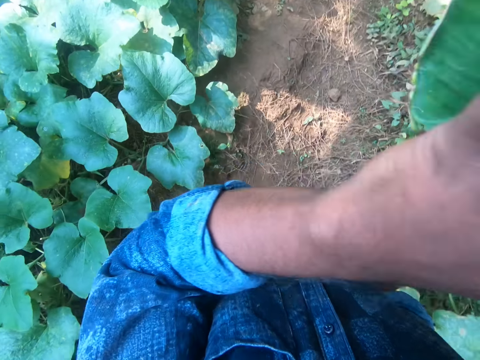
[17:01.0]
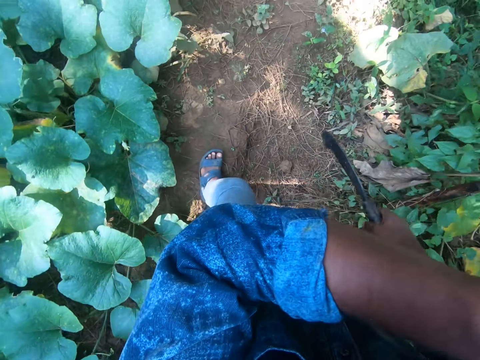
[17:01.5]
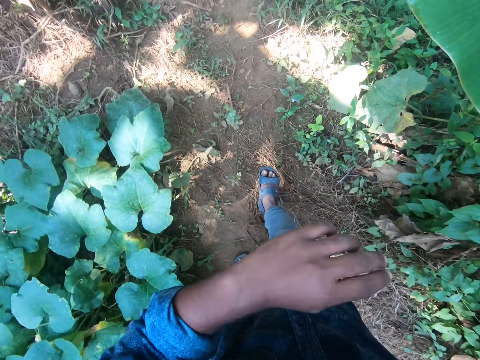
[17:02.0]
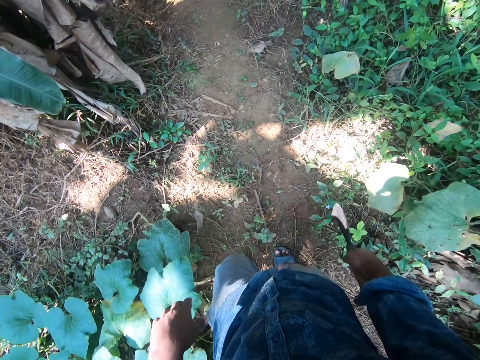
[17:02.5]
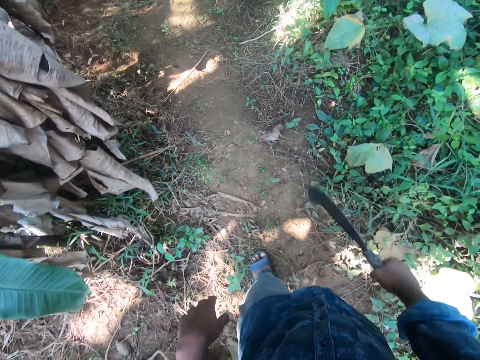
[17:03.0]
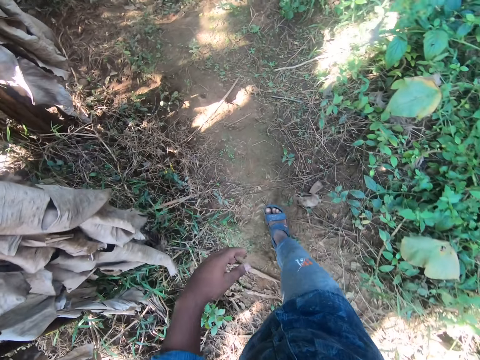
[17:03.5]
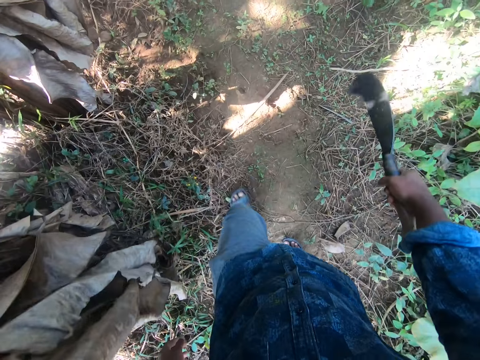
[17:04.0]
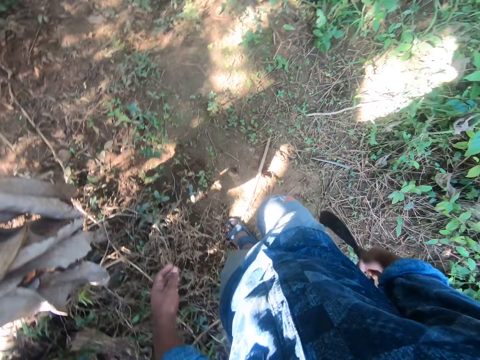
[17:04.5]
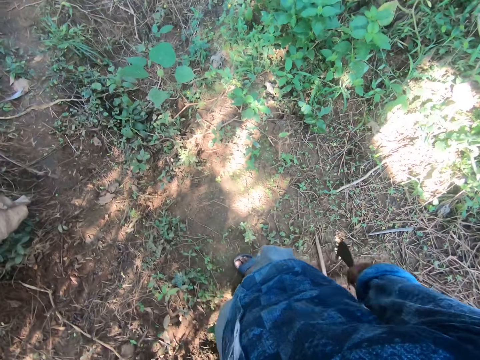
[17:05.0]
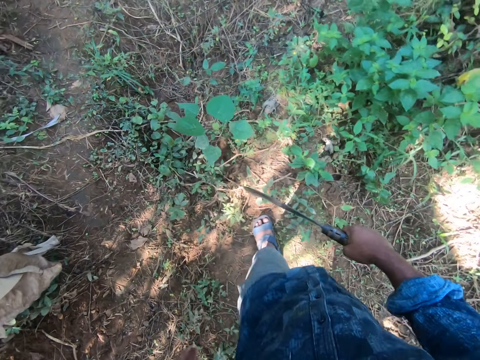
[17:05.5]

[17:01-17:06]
The camera wearer moves a branch with his left hand.

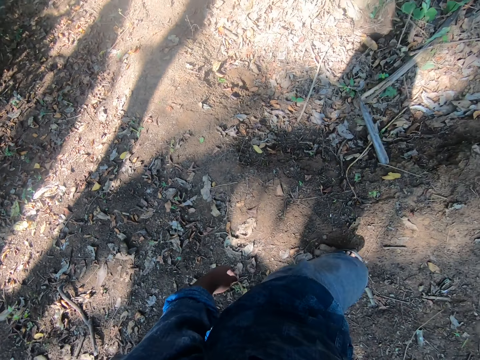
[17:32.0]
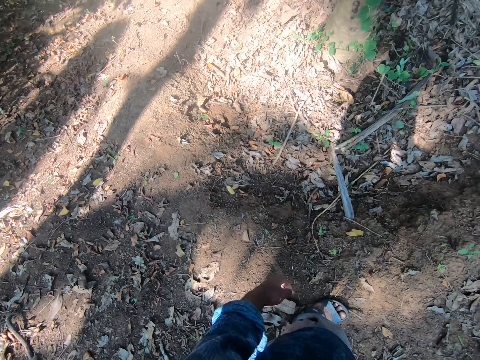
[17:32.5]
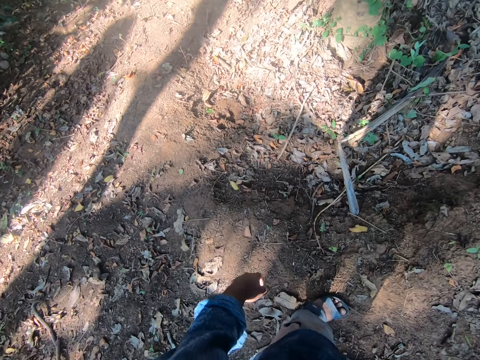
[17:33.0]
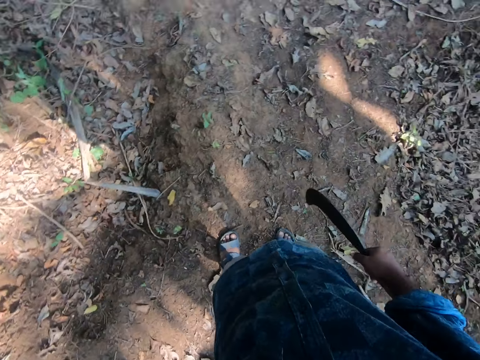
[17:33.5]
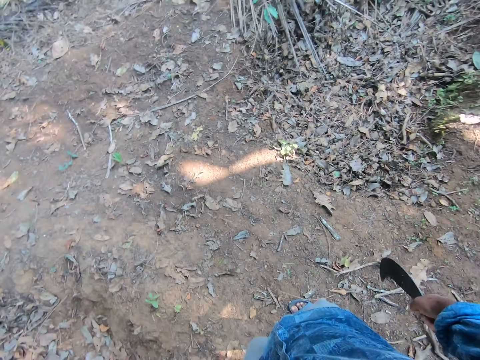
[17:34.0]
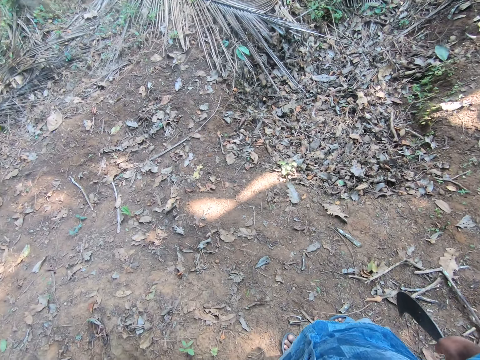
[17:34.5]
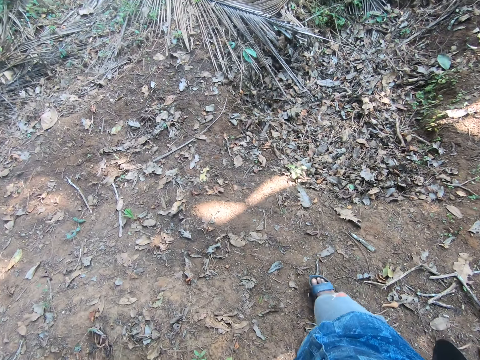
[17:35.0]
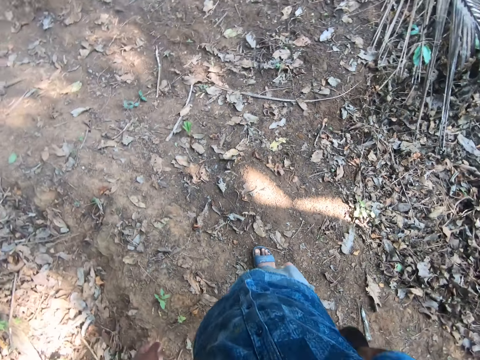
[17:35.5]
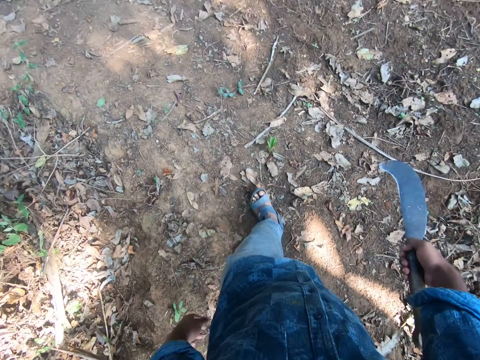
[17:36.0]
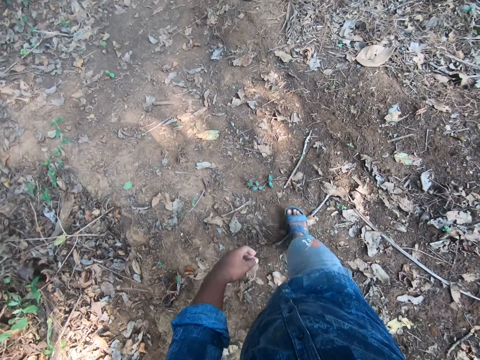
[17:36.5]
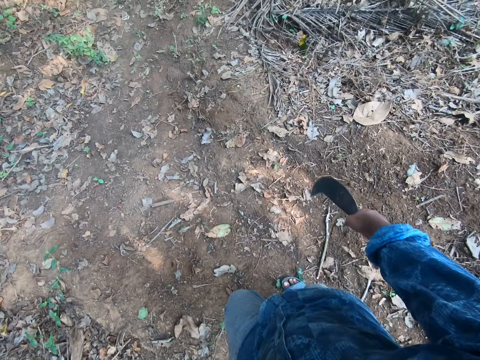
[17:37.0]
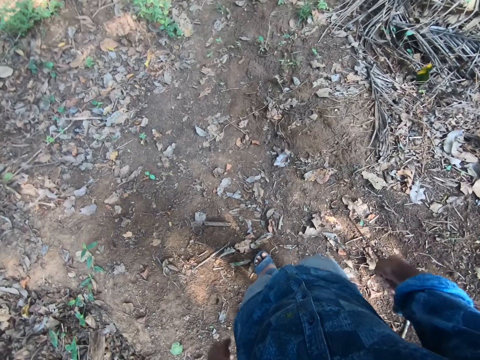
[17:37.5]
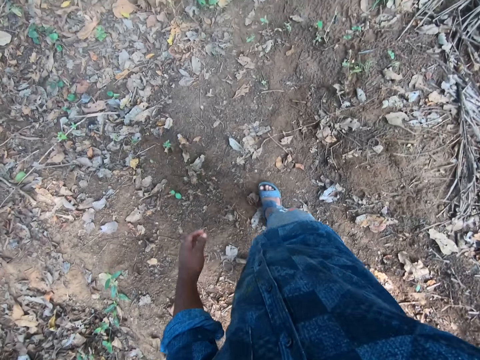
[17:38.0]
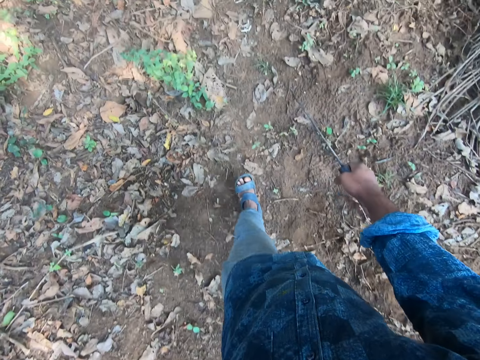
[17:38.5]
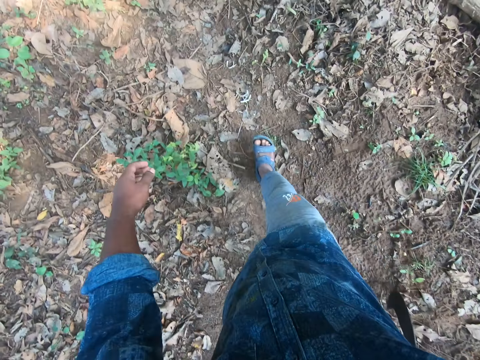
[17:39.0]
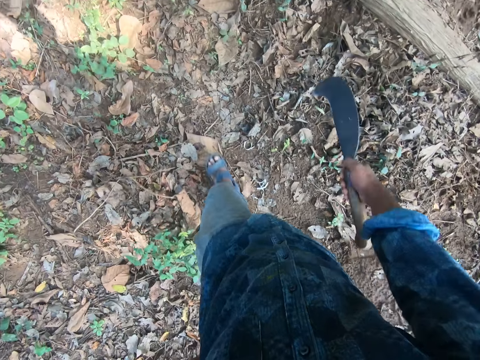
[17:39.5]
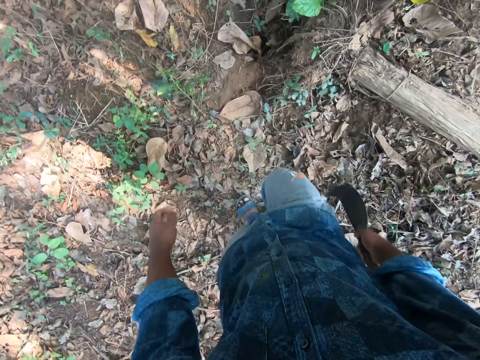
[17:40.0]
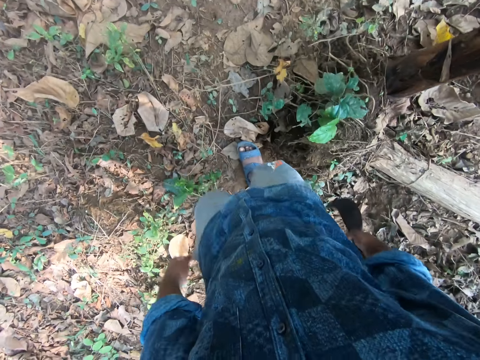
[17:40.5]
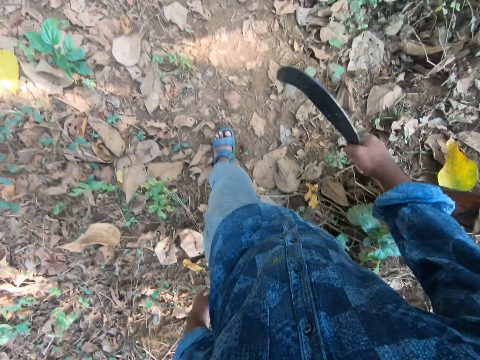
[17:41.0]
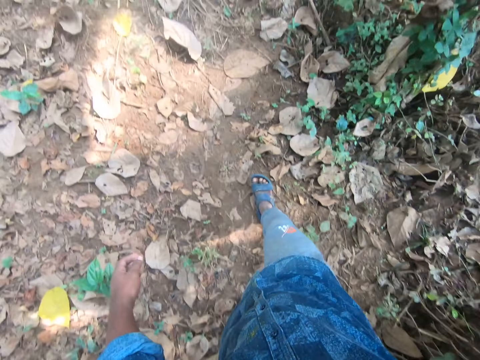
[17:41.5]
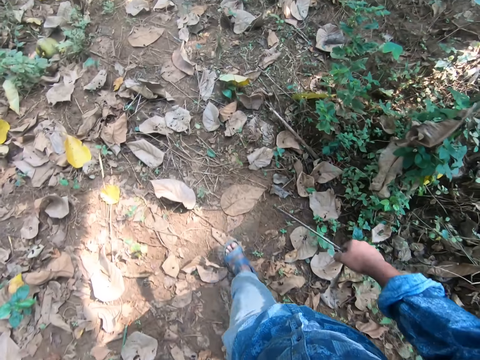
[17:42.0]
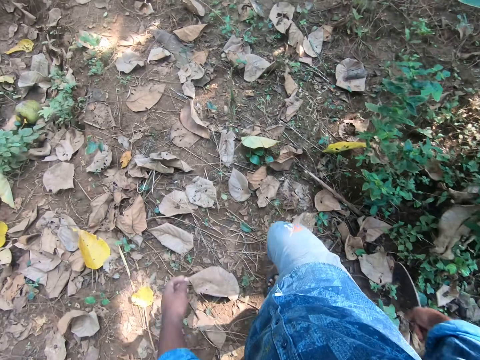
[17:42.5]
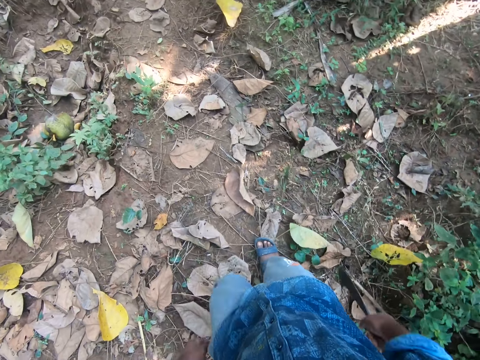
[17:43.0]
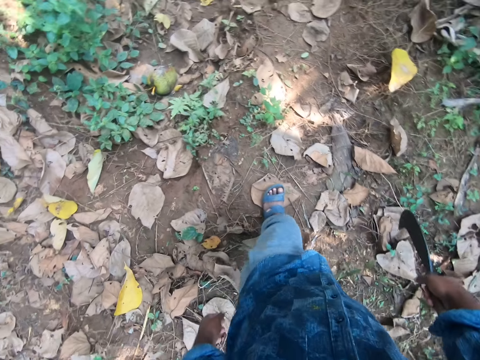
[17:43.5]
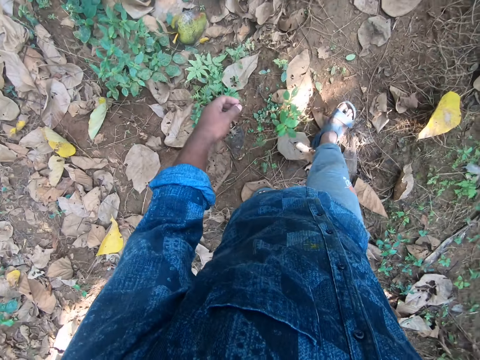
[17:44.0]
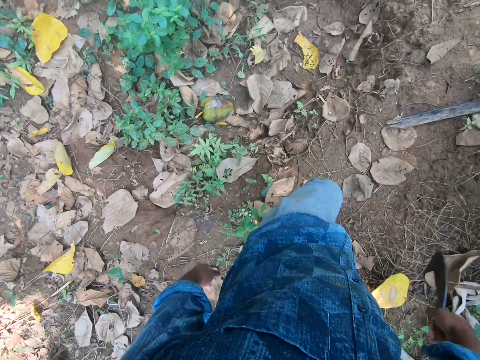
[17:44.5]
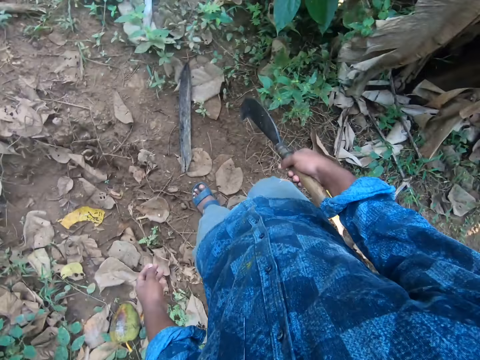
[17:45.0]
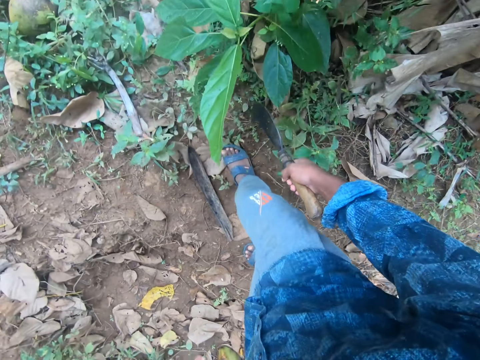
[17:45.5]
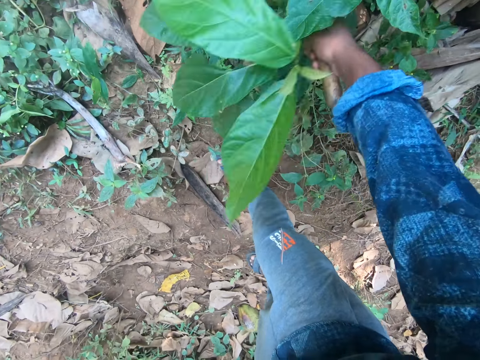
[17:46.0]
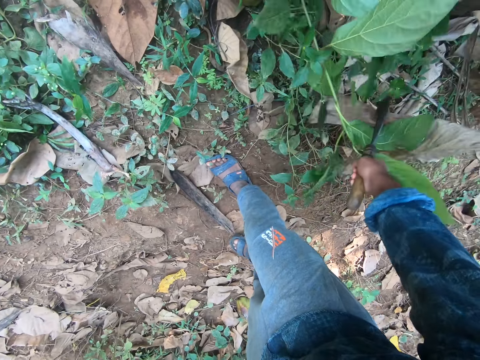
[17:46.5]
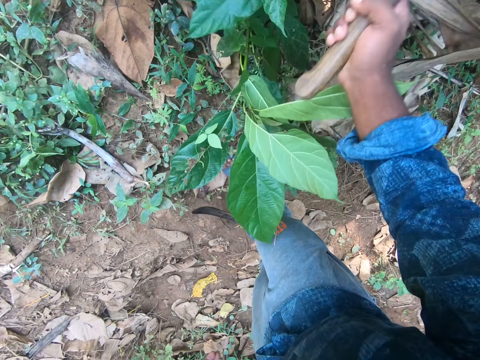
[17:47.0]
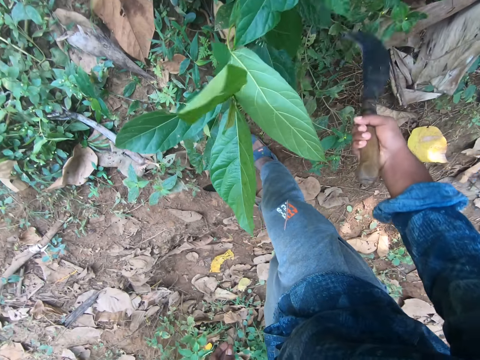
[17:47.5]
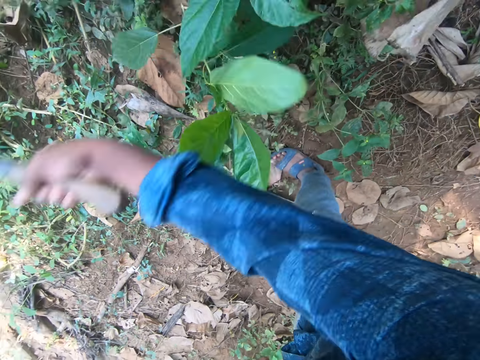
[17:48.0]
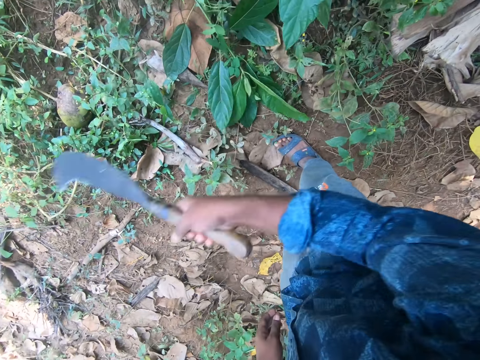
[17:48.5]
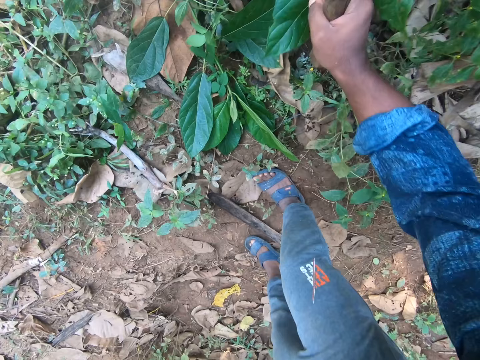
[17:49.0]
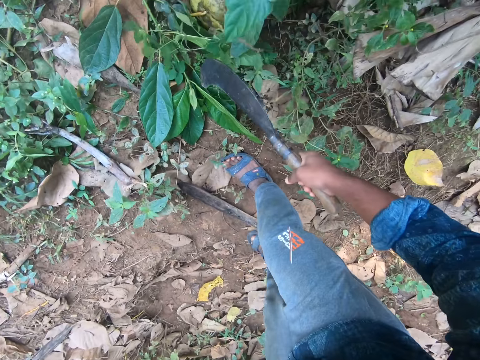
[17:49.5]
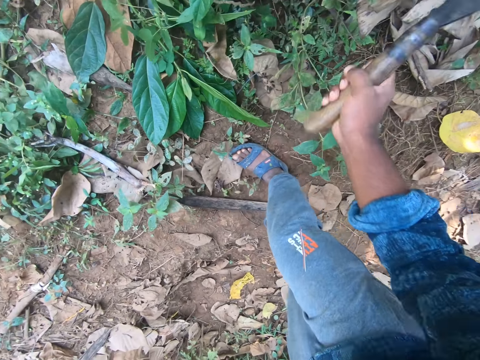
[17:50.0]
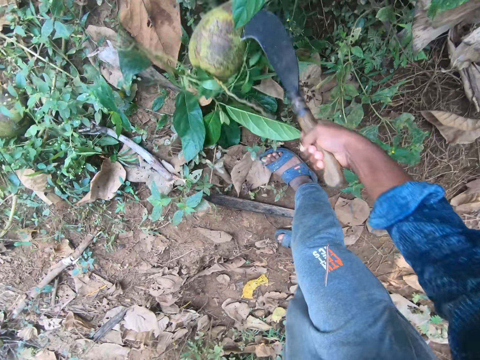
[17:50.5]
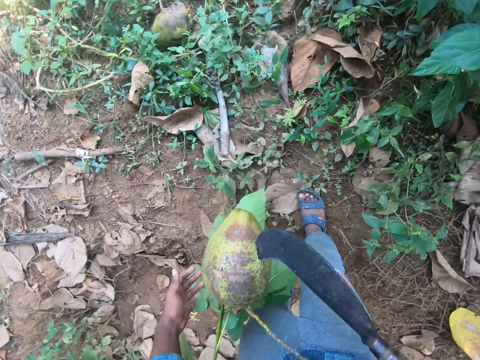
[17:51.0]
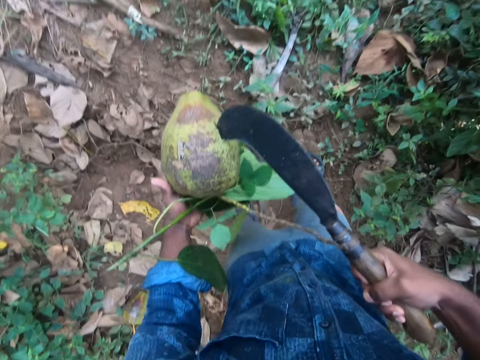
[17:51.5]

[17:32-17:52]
The camera wearer stares around. He walks around. He cuts a weed on the ground with the sickle in his right hand. He nips a green plant with the sickle. He hits the coconut pedicle on the ground with the sickle. He pierces the coconut pedicle on the ground with the sickle. He picks the weed and a coconut from the ground with the sickle in his right hand. He passes the coconut and the weed from the sickle in his right hand to his left hand. He holds the coconut pedicle with the left hand.

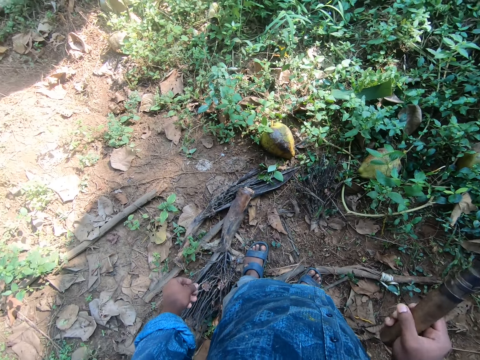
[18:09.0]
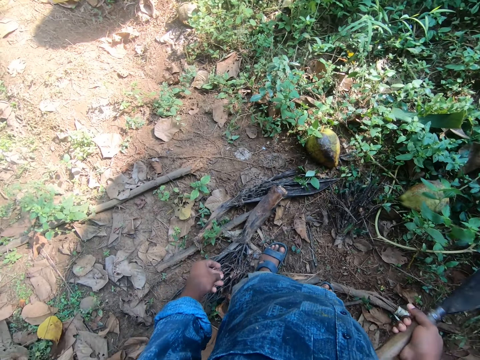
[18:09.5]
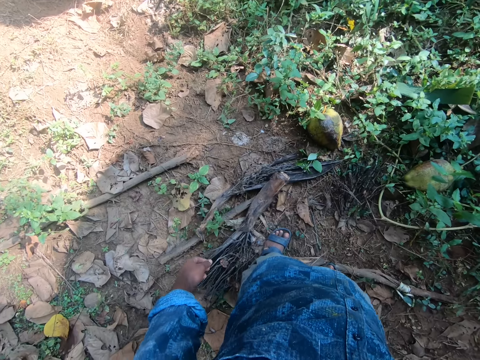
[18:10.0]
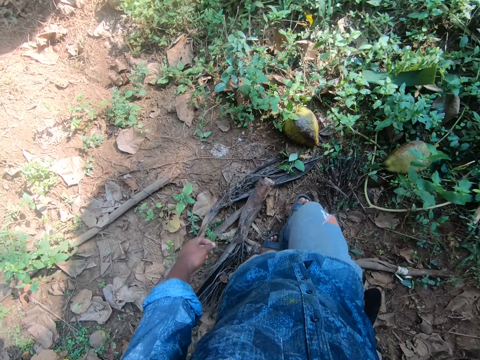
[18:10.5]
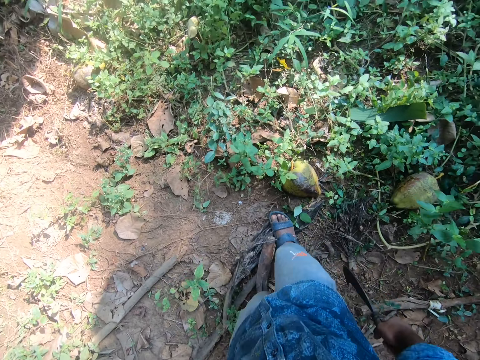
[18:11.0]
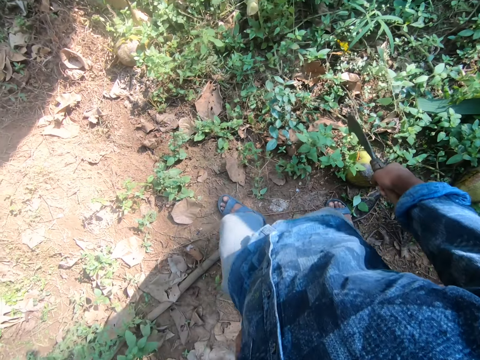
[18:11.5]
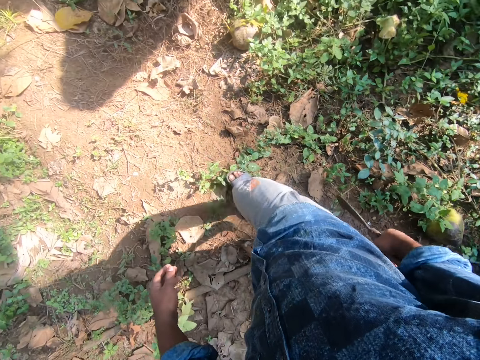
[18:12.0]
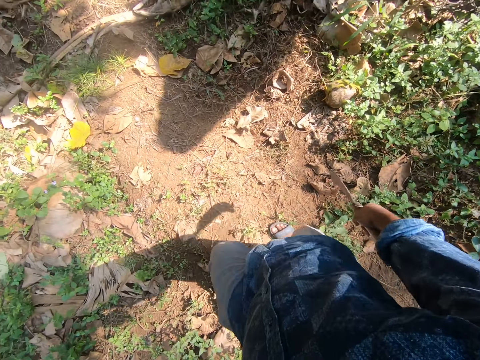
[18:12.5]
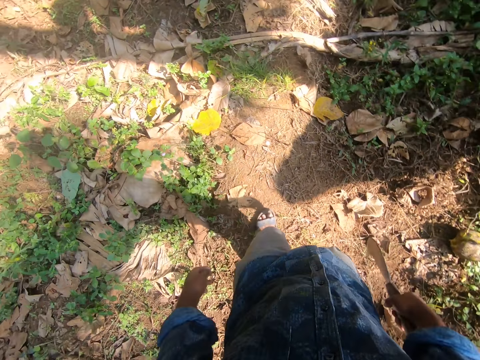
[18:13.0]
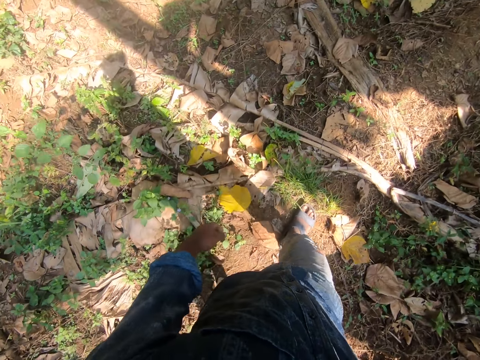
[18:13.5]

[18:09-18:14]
The camera wearer walks around.
